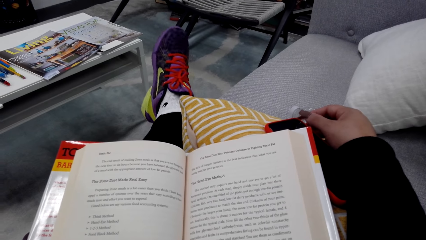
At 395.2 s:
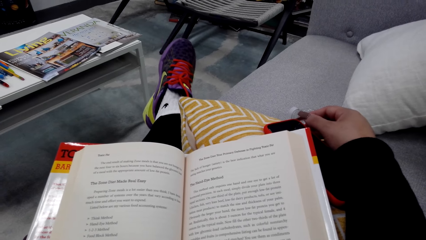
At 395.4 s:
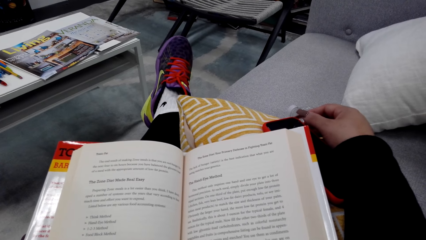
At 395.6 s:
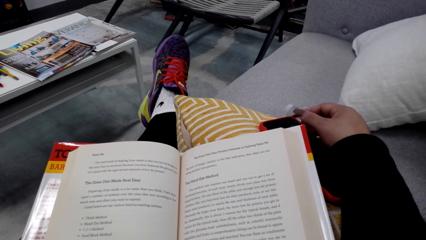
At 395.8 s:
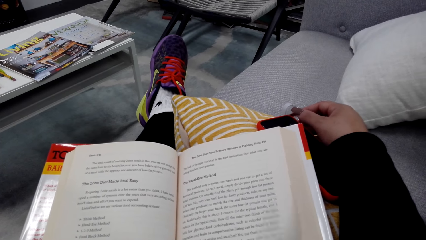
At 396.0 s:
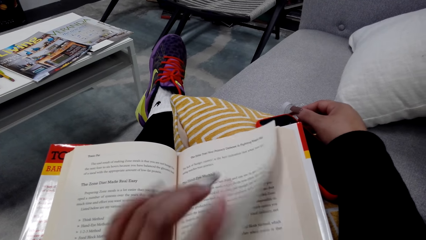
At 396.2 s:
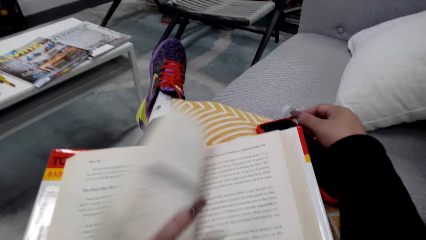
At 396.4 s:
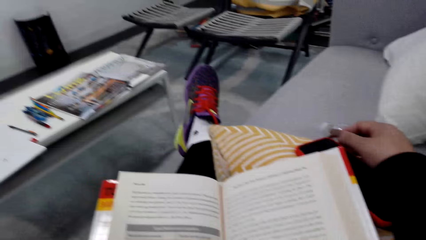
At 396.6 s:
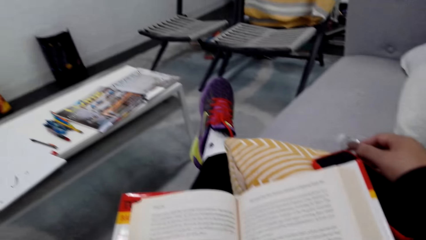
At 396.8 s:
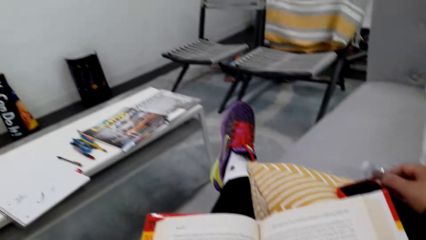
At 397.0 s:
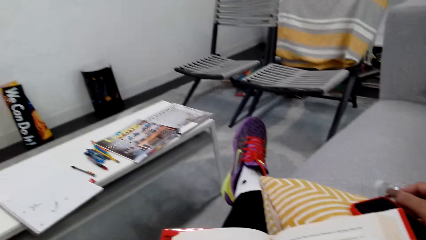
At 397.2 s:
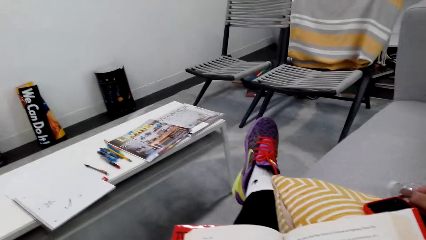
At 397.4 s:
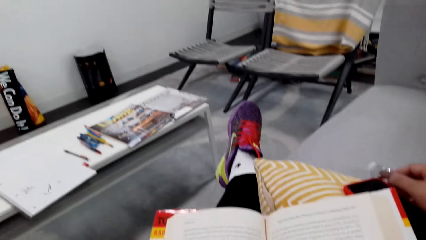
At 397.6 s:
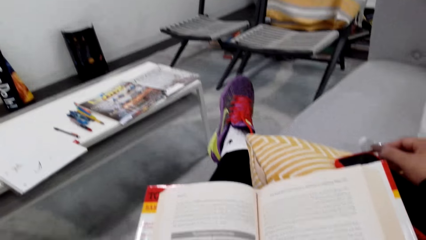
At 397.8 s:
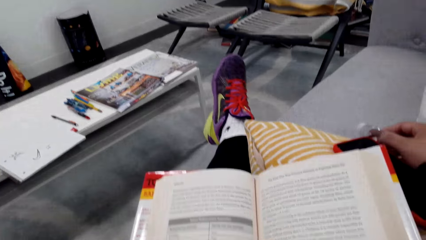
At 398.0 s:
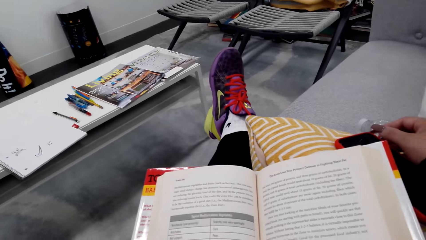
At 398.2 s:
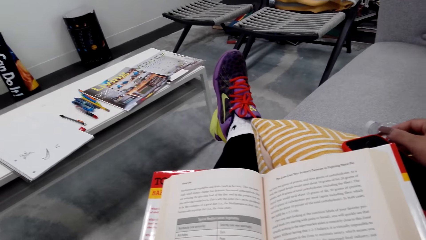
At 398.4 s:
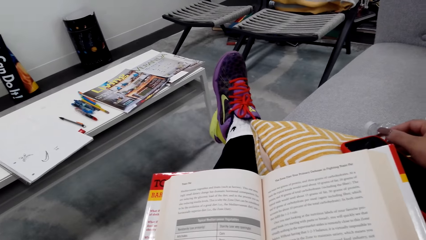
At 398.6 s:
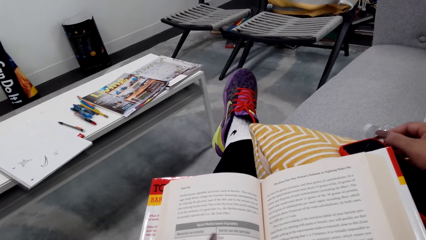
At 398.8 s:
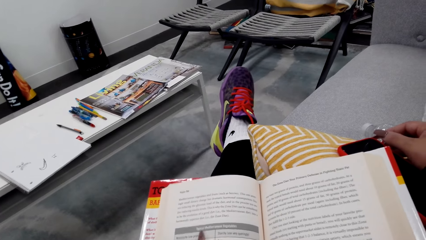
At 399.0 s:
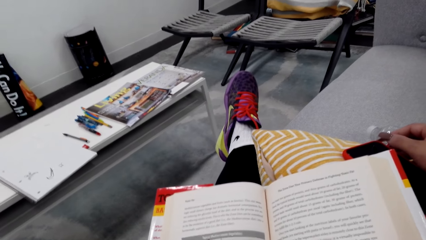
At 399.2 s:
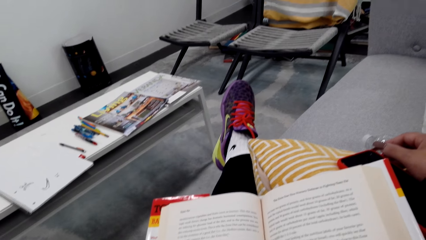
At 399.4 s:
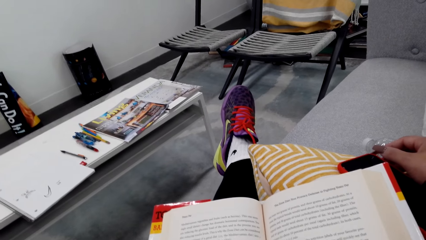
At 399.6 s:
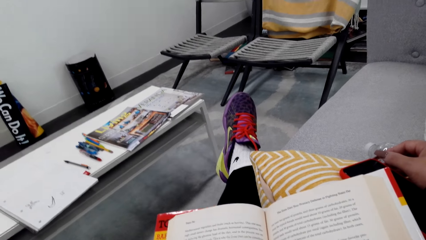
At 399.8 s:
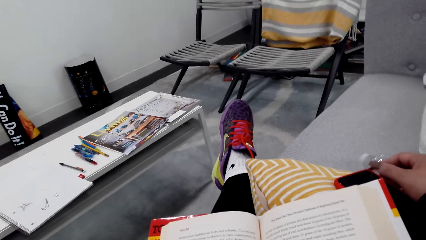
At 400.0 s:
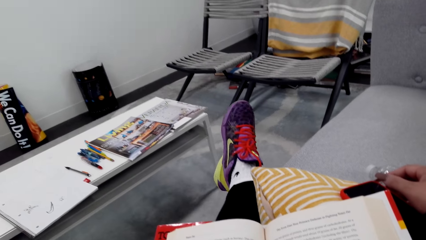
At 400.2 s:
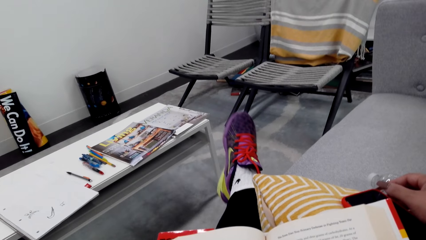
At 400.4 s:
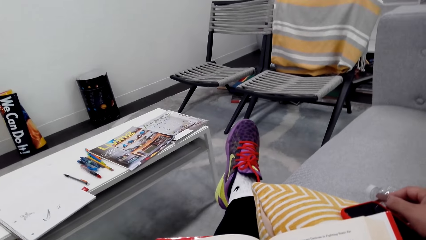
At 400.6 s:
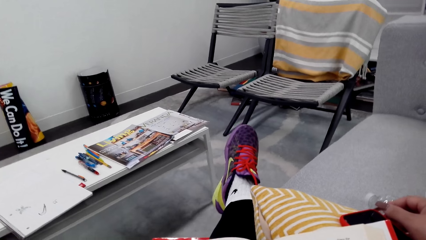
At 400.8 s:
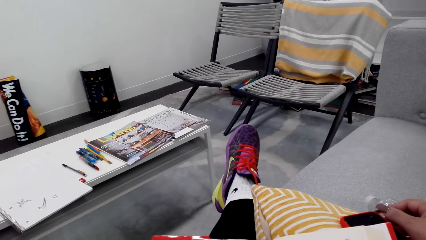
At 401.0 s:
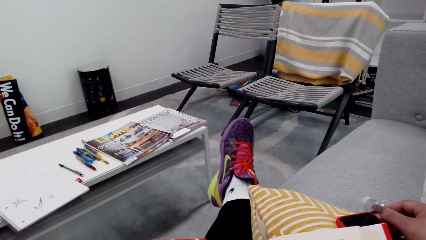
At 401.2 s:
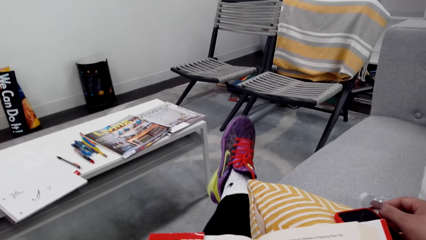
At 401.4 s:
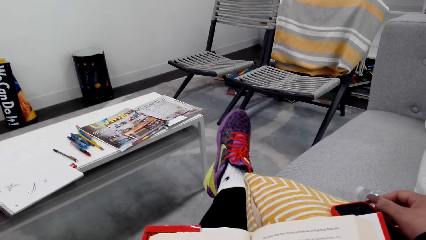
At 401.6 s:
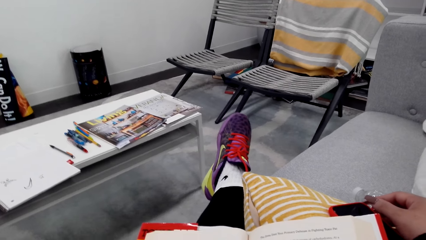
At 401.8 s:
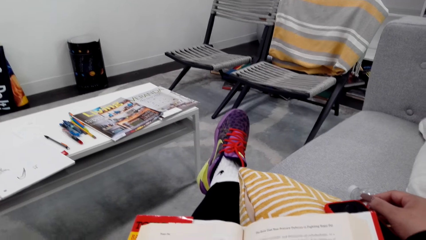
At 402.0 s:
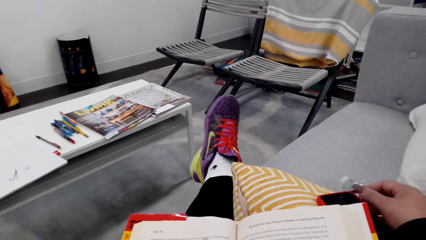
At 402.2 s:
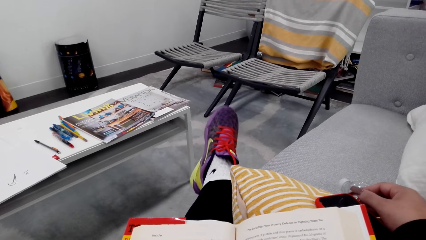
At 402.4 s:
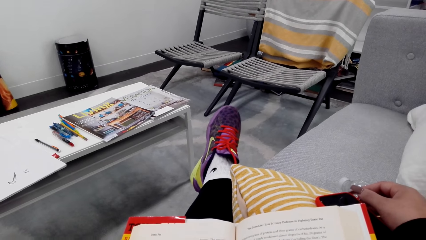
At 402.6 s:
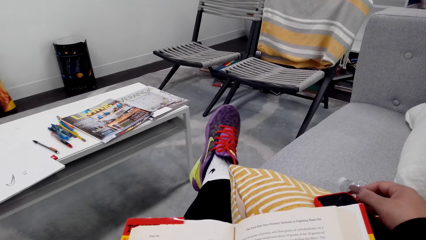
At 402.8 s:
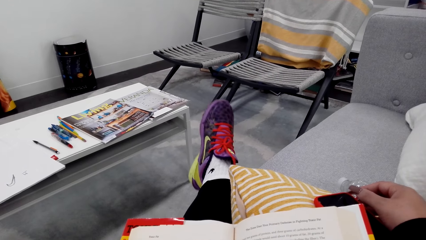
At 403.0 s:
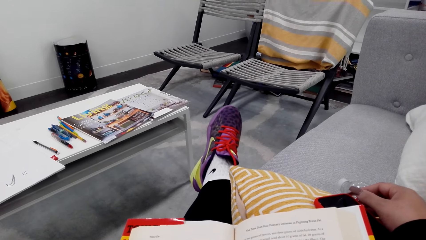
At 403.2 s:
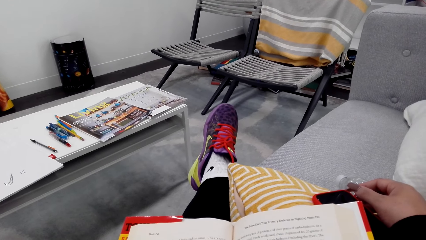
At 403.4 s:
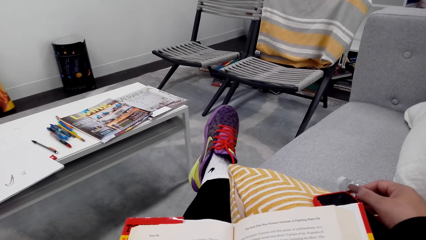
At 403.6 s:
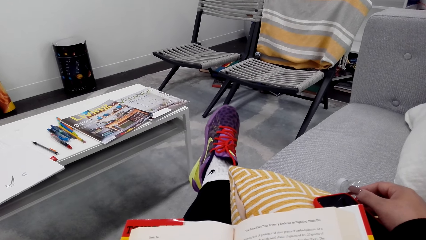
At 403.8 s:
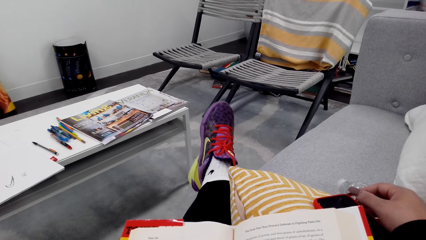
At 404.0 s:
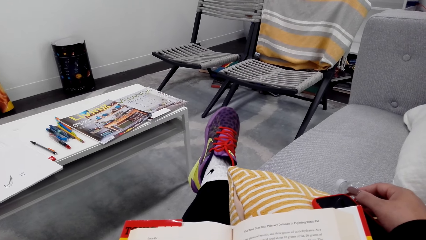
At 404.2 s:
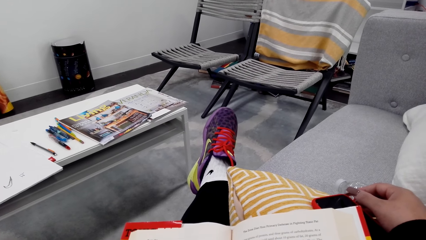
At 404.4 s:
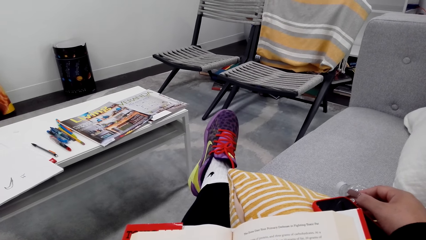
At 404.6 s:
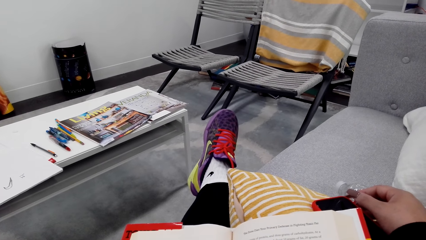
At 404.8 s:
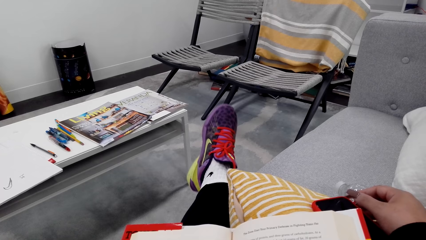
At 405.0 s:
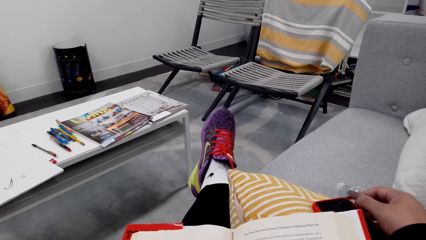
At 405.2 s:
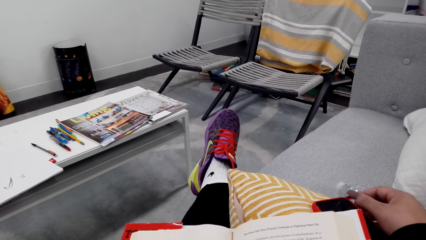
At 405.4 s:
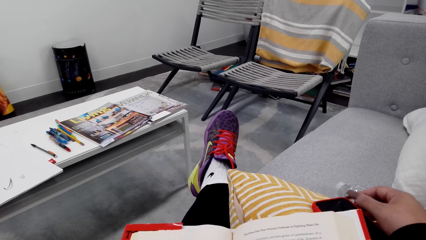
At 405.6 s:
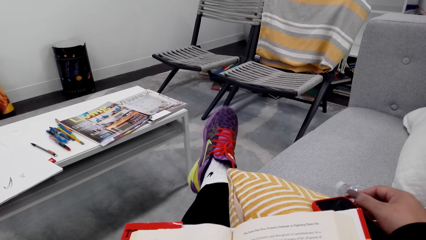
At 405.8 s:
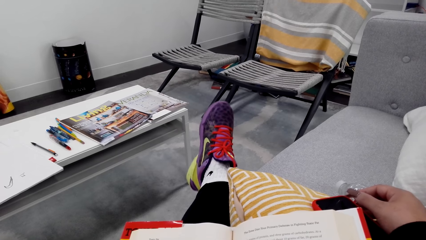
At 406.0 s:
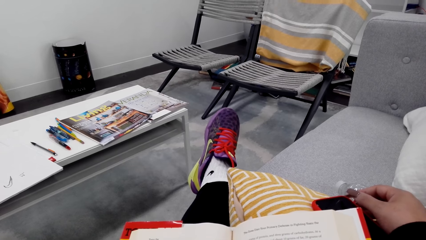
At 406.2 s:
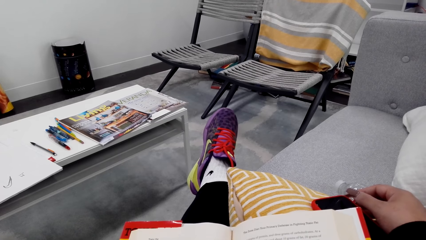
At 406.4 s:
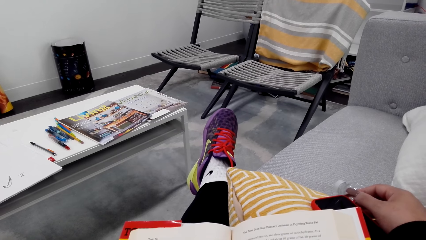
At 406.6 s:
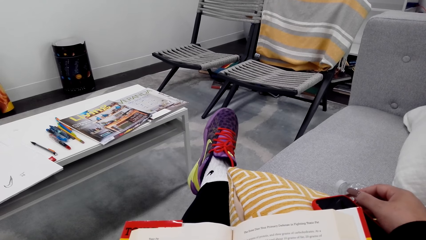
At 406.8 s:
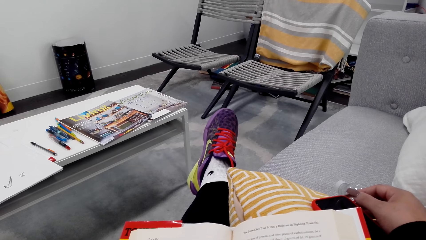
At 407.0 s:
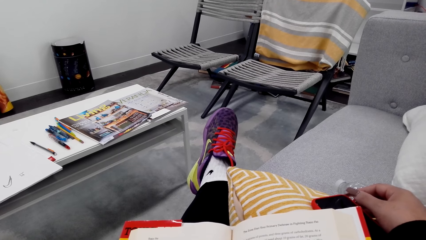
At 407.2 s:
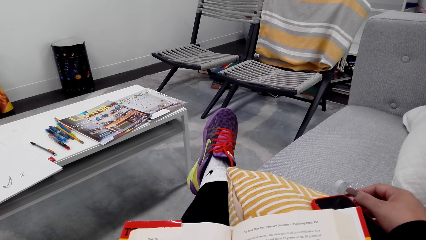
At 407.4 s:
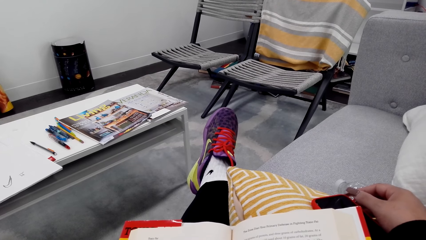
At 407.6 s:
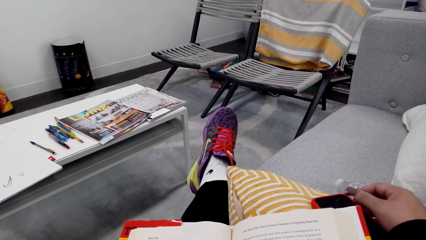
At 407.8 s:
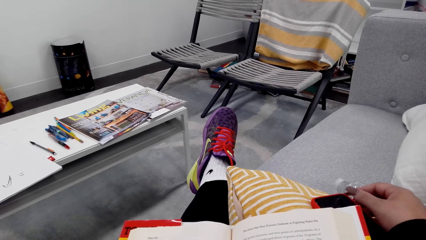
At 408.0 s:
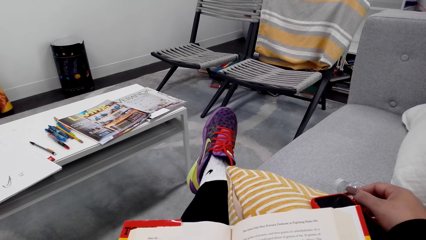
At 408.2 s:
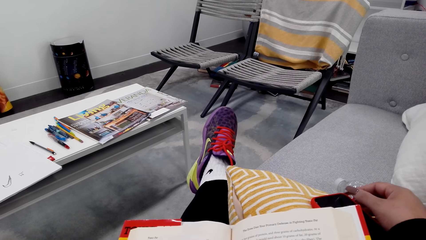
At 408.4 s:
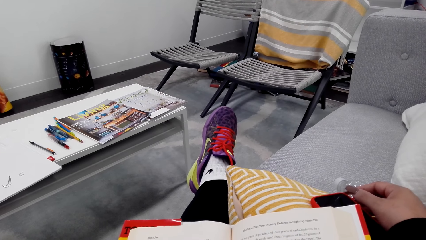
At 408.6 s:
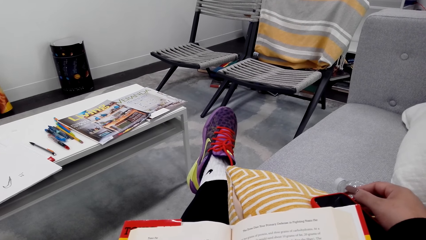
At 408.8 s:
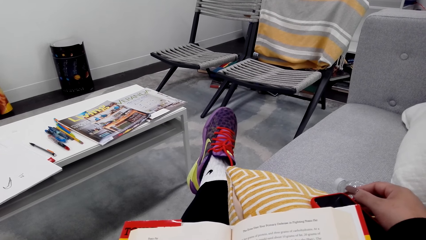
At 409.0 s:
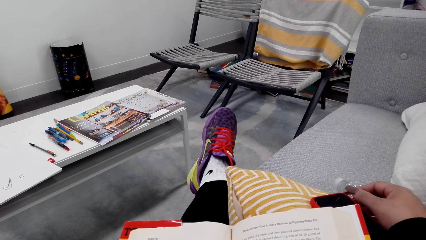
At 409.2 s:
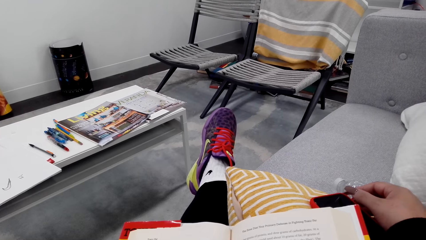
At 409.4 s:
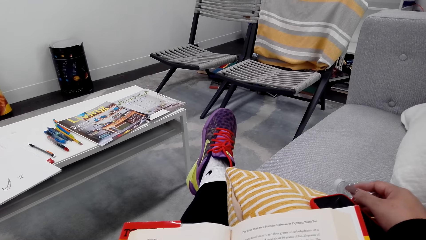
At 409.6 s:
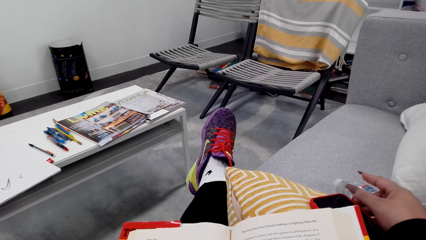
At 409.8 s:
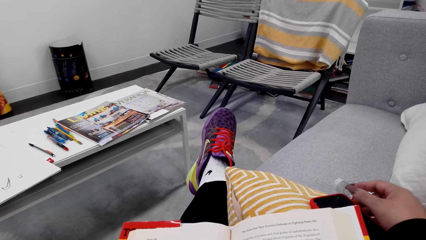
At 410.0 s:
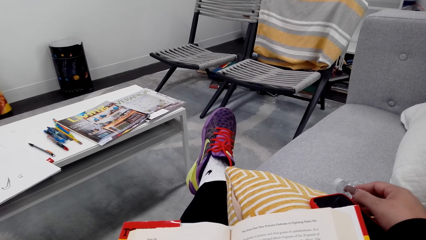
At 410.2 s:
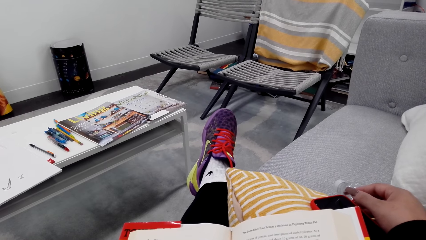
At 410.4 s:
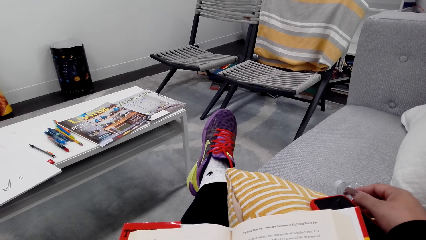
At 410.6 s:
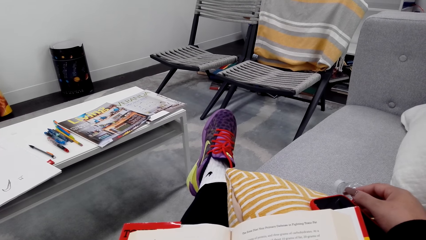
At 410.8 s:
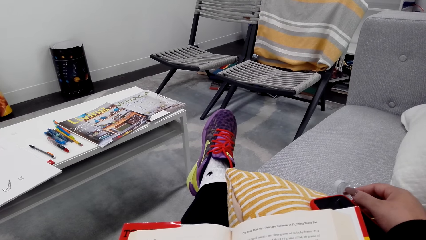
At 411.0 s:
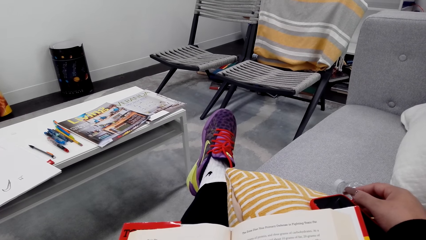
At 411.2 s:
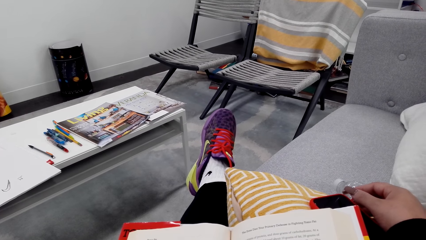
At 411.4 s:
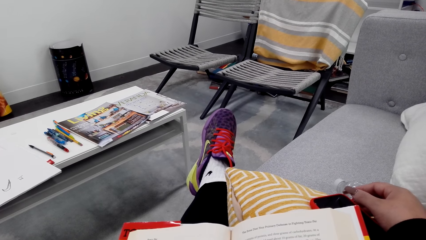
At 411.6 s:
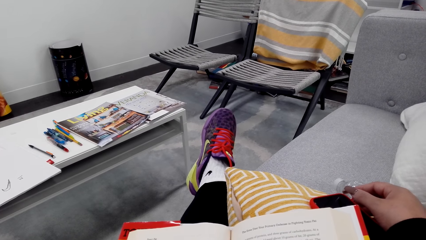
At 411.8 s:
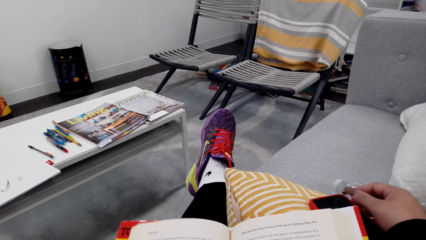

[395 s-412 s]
The camera wearer flips the book's page. They read the book.
